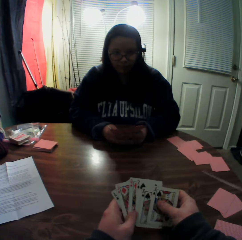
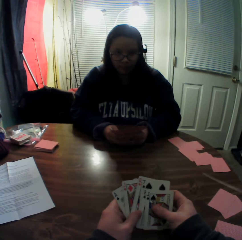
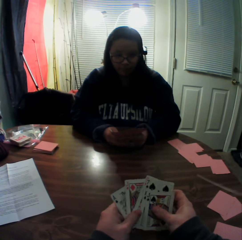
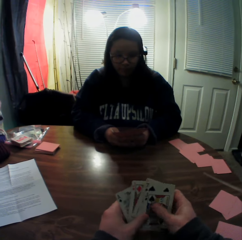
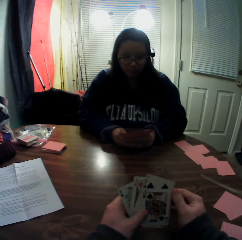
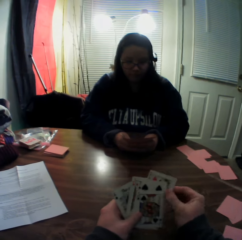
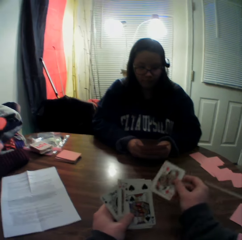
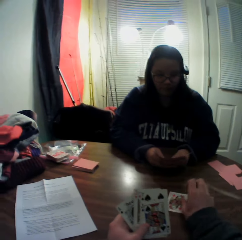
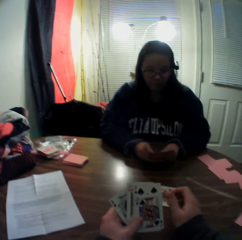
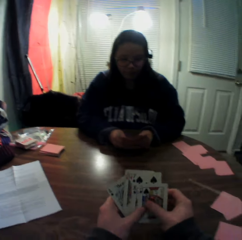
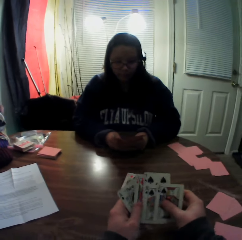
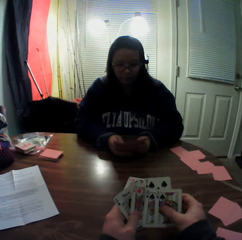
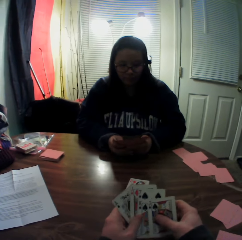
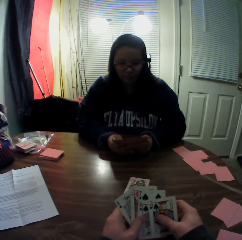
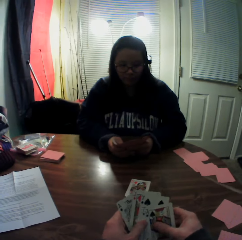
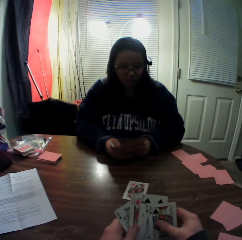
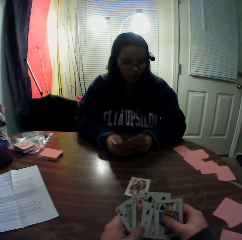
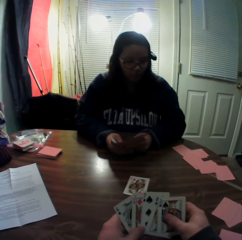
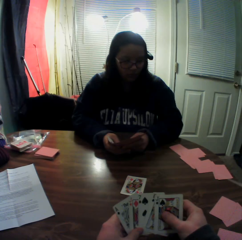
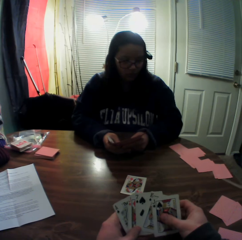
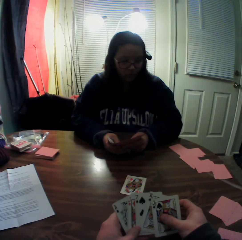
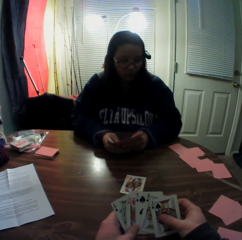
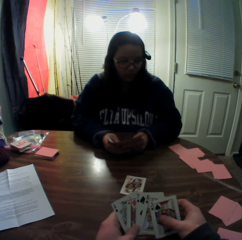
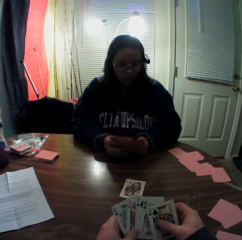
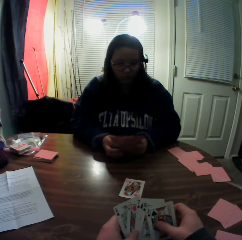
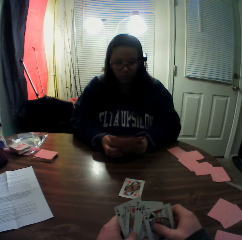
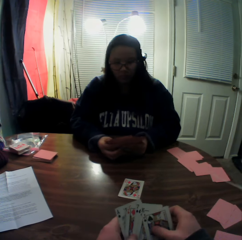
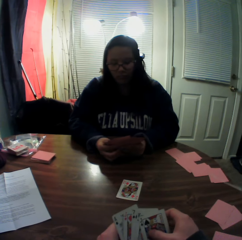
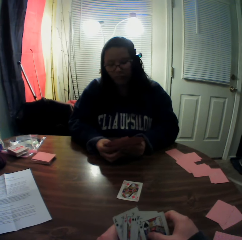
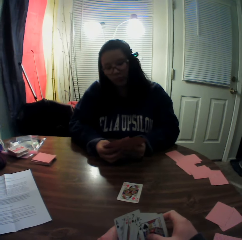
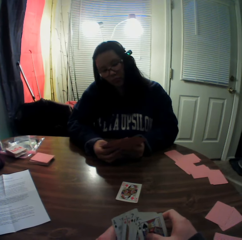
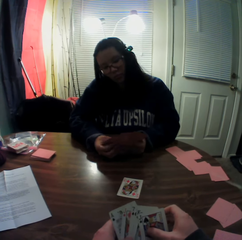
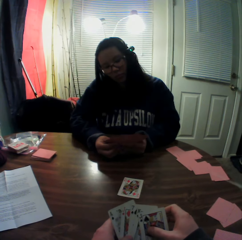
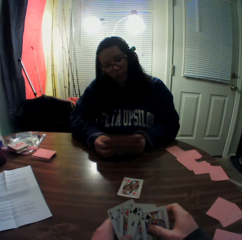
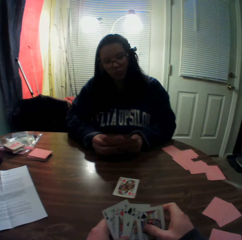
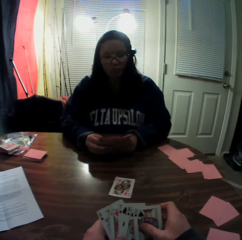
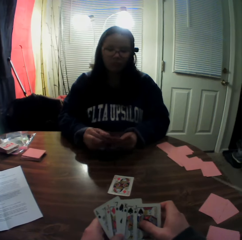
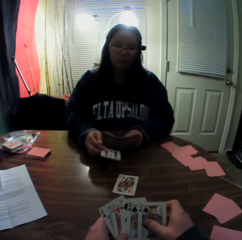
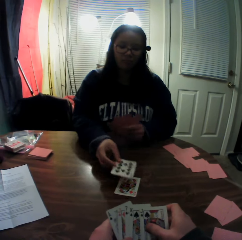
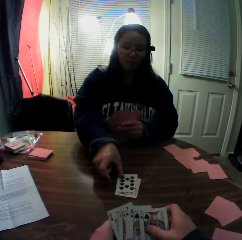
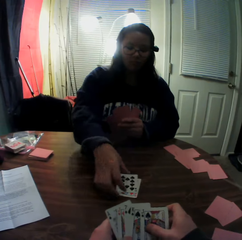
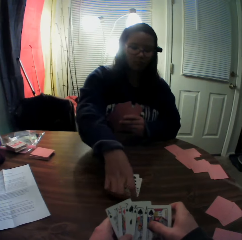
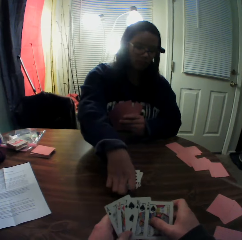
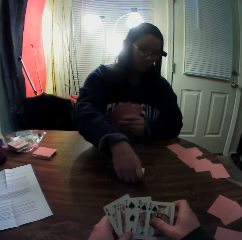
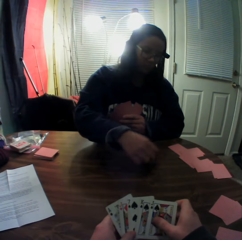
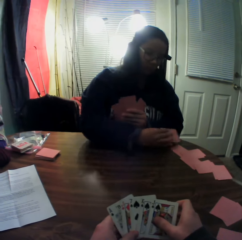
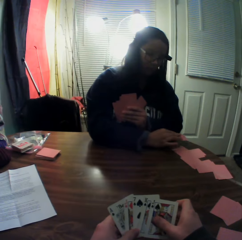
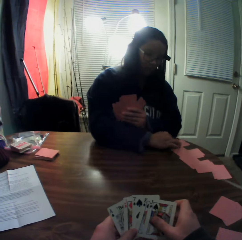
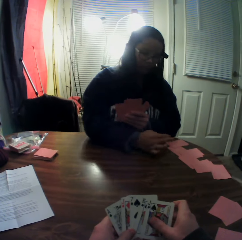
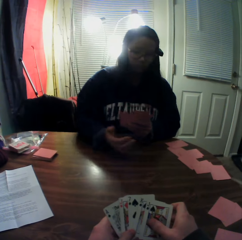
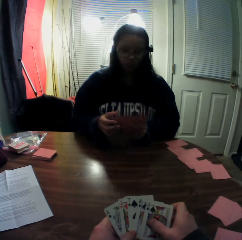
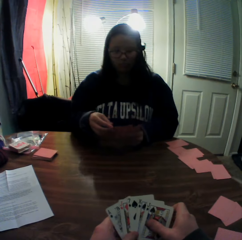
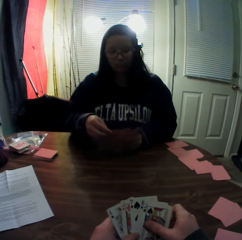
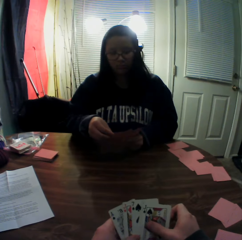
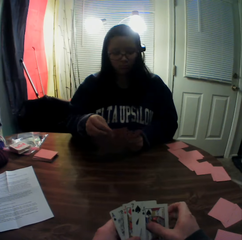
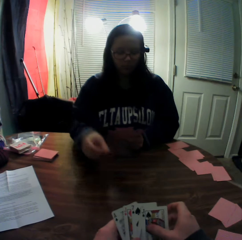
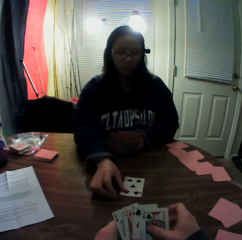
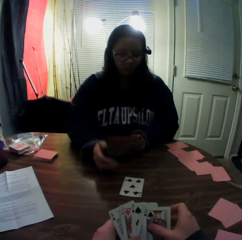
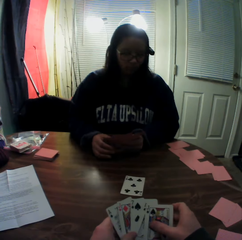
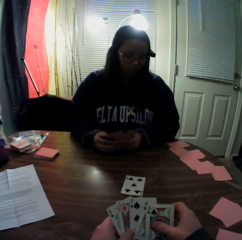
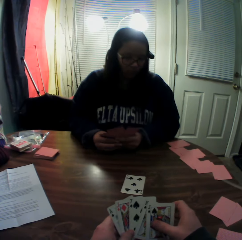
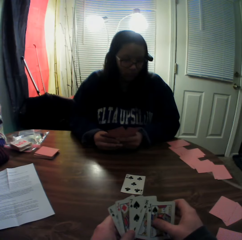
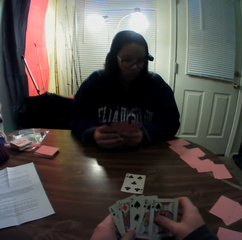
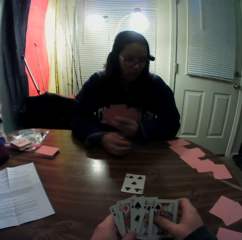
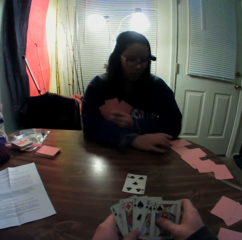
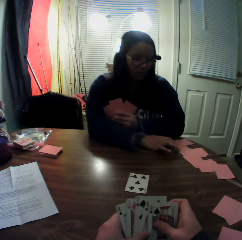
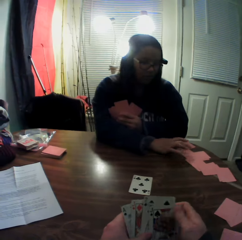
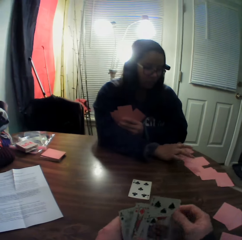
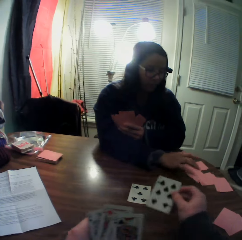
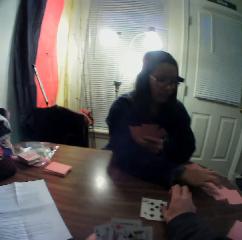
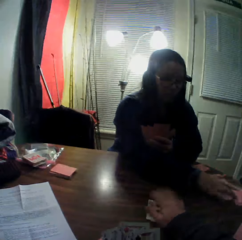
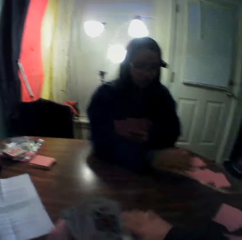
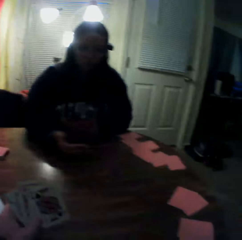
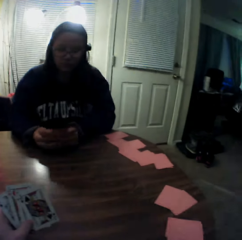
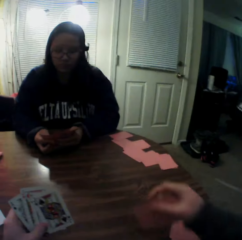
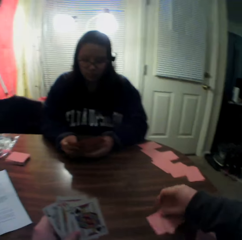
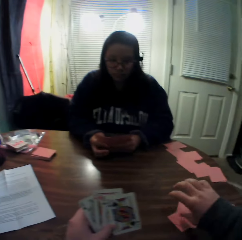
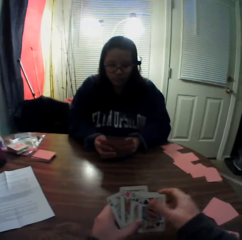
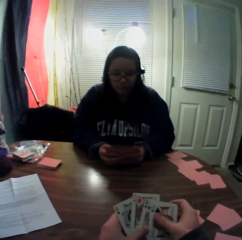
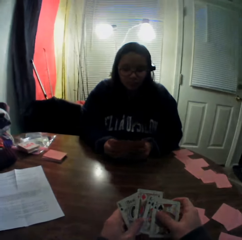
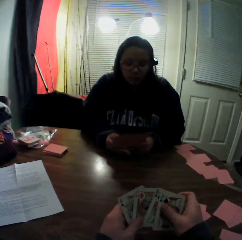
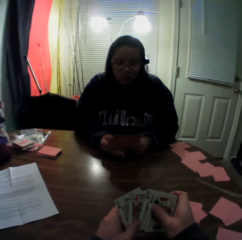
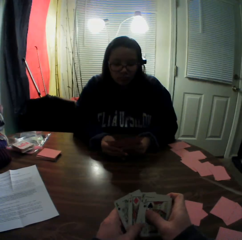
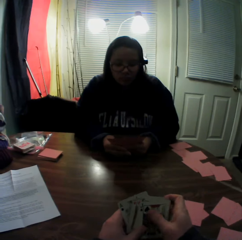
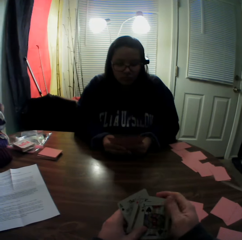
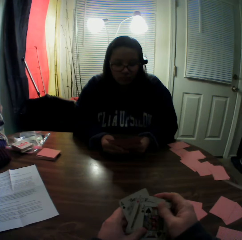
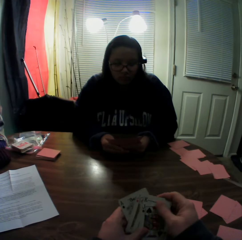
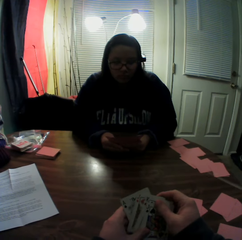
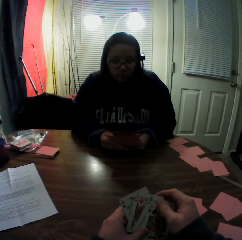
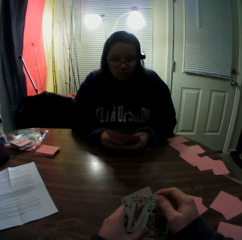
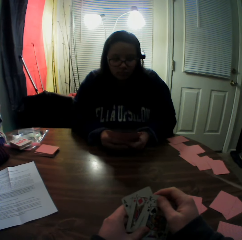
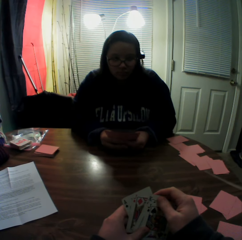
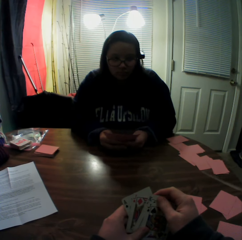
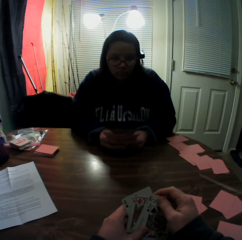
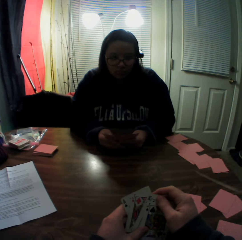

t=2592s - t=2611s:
The camera wearer picks a card from the stack of cards in his hands with his right hand. He drops the card onto the table. He flips through the stack of cards in his hands. The woman picks a card from the stack of cards in her hands with her right hand. She places the card onto the table. She picks the playing cards from the table and packs the stack of cards on the table with her right hand. She drops the cards onto the table. She picks a card from the stack of cards in her hands with her right hand. She places the card onto the table. She taps the playing cards on the table and counts the cards on the table. The camera wearer picks a card from the stack of cards in his hands with his right hand. He drops the card onto the table. He packs the stack of cards on the table with his right hand. He slides the playing cards on the table. He places the cards onto the table.

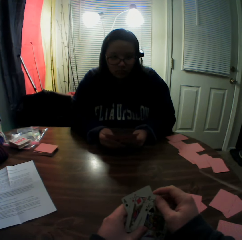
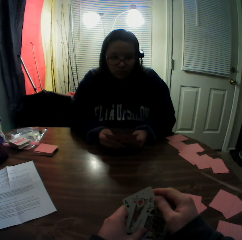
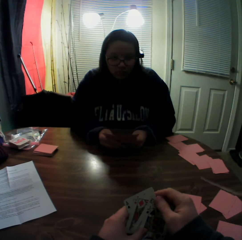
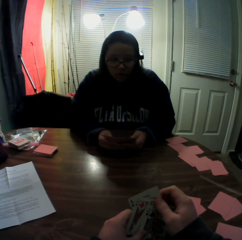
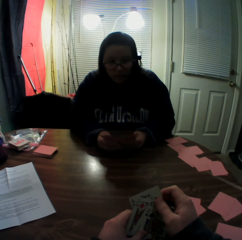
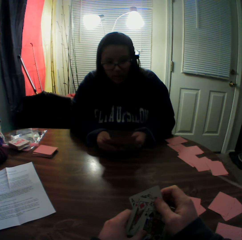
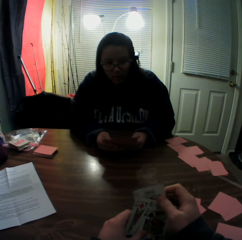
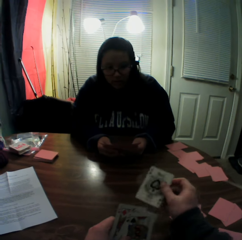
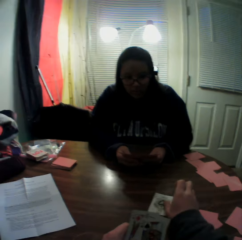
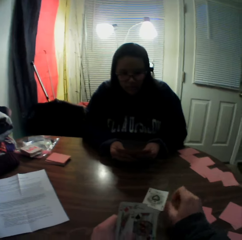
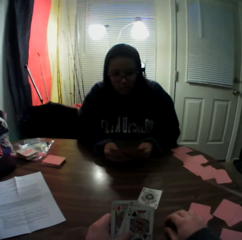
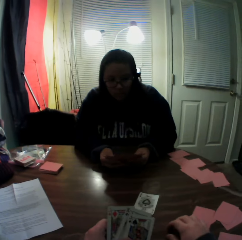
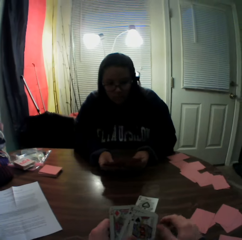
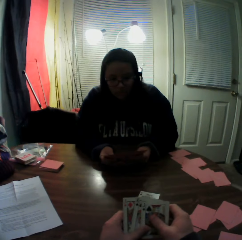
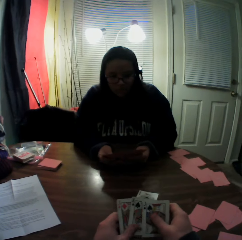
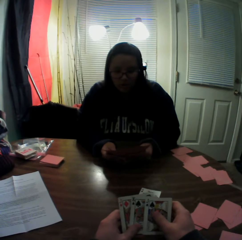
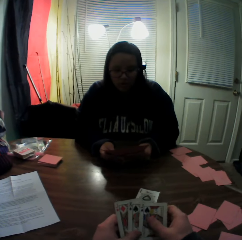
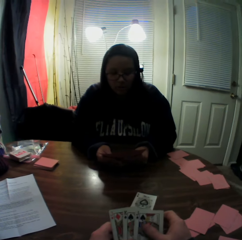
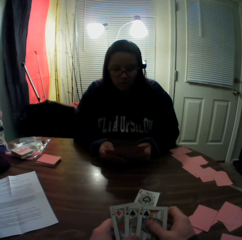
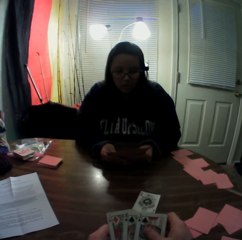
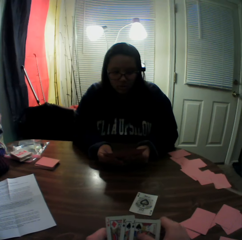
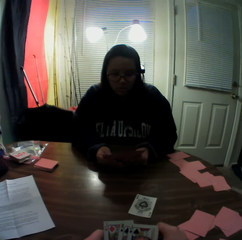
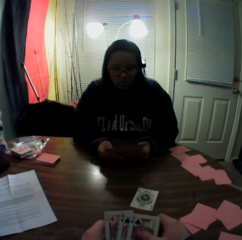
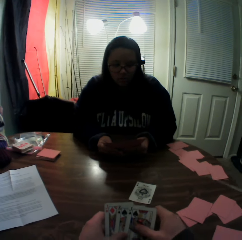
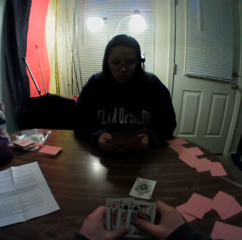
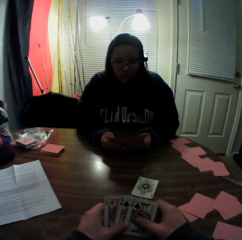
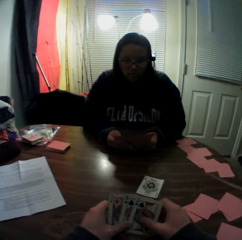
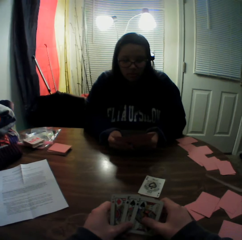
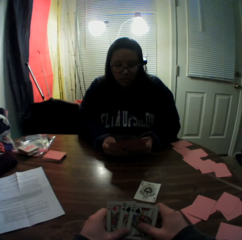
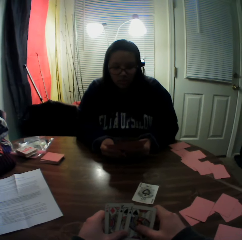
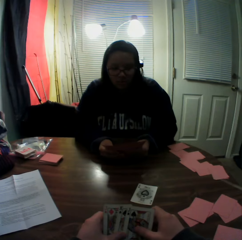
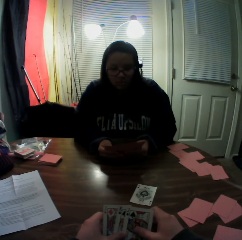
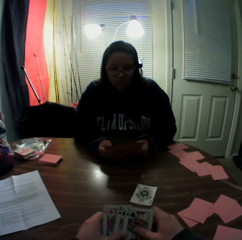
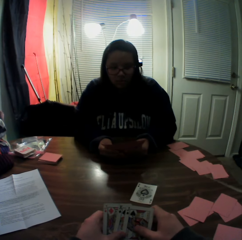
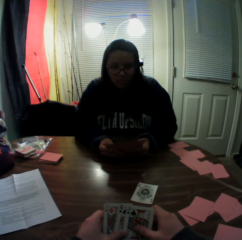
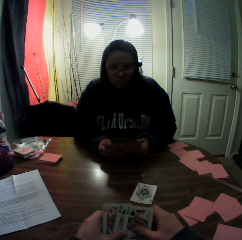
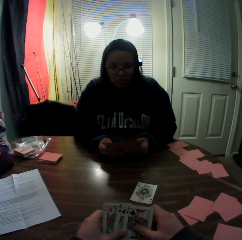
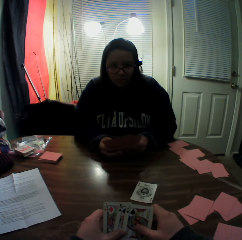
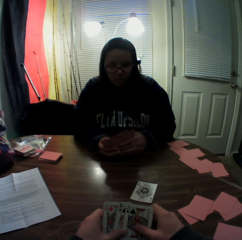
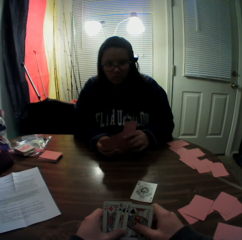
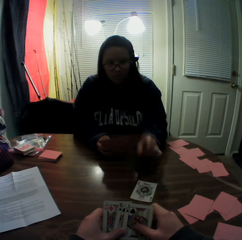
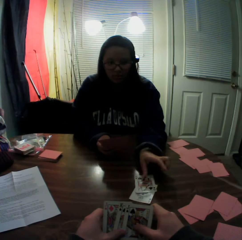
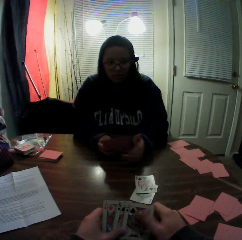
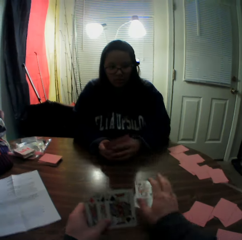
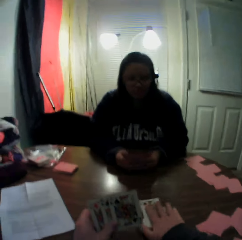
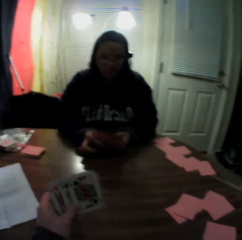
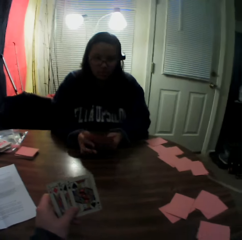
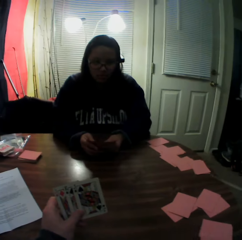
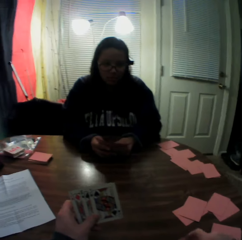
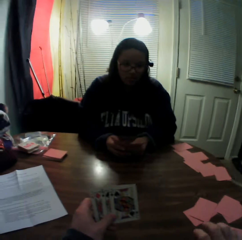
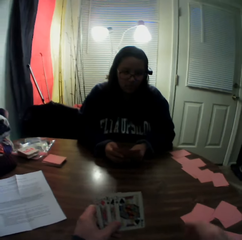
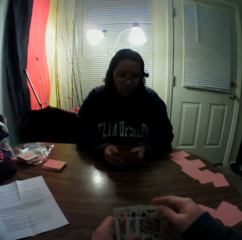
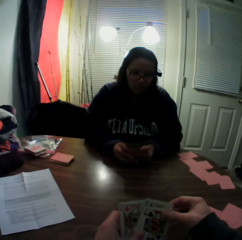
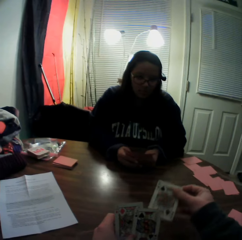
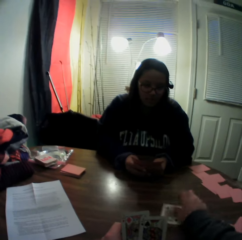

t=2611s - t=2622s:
The camera wearer picks a card from the stack of cards in his hands with his right hand. He drops the card onto the table. He flips through the stack of cards in his hands. The woman picks a card from the stack of cards in her hands with her right hand. She places the card onto the table. The camera wearer packs the stack of cards on the table with his right hand and slides the playing cards on the table. He places the cards onto the table.
